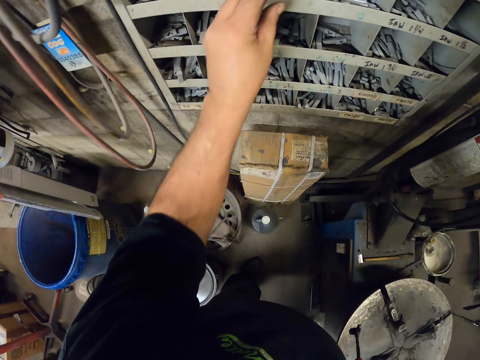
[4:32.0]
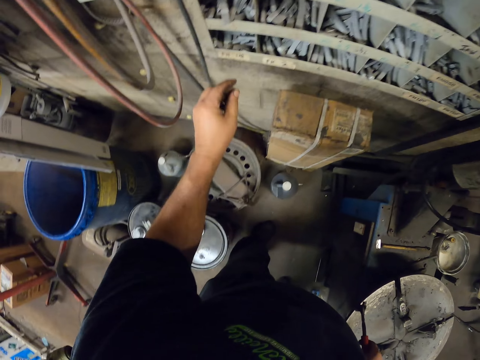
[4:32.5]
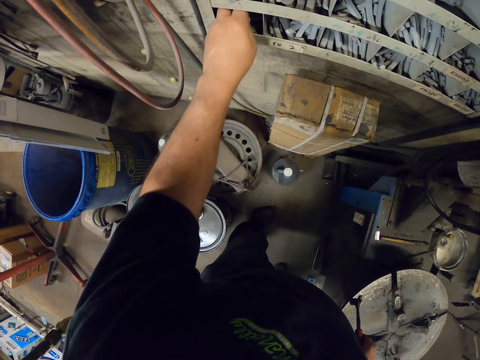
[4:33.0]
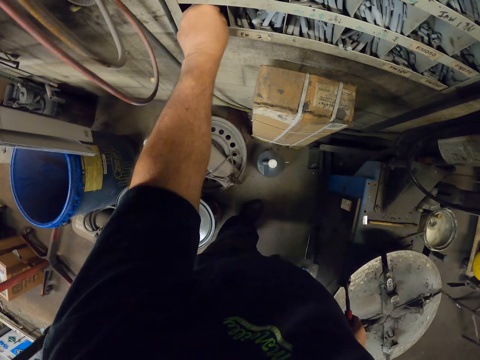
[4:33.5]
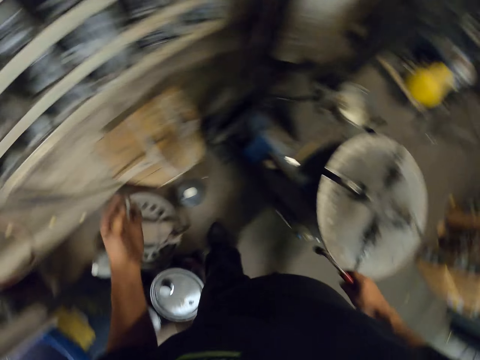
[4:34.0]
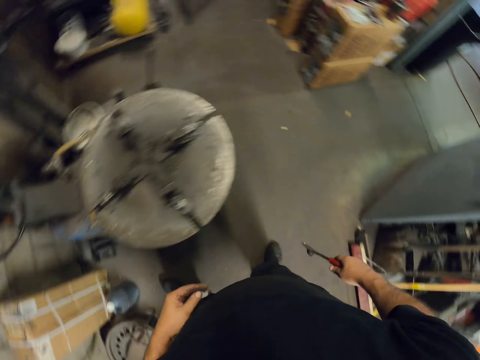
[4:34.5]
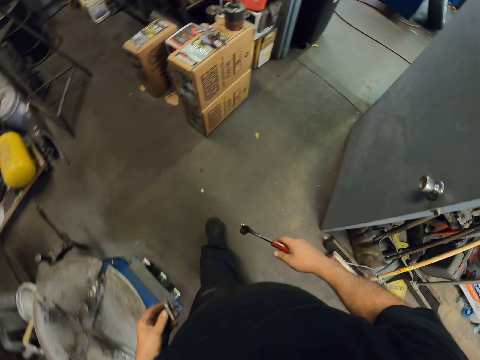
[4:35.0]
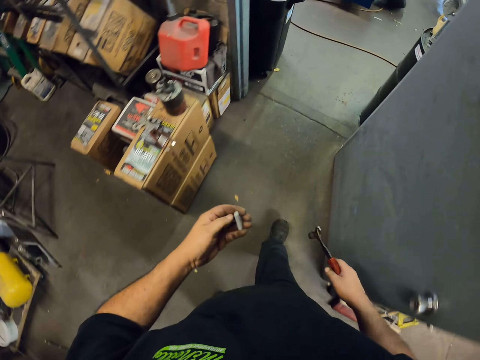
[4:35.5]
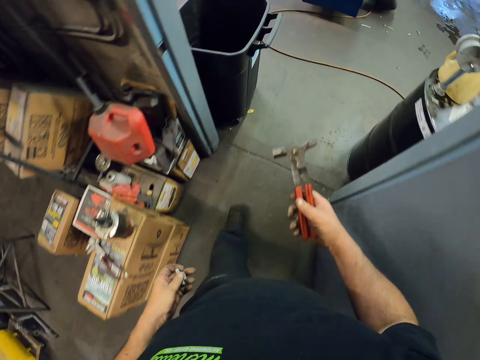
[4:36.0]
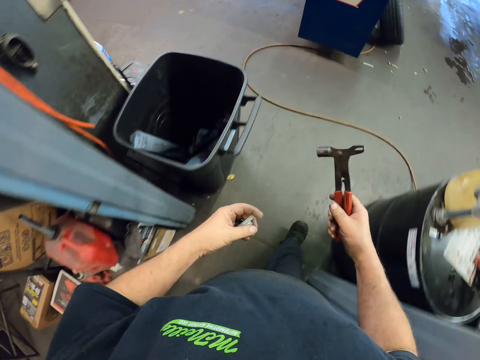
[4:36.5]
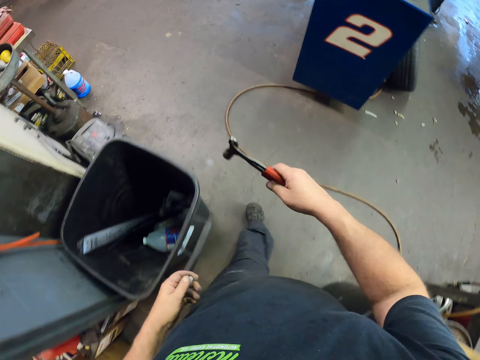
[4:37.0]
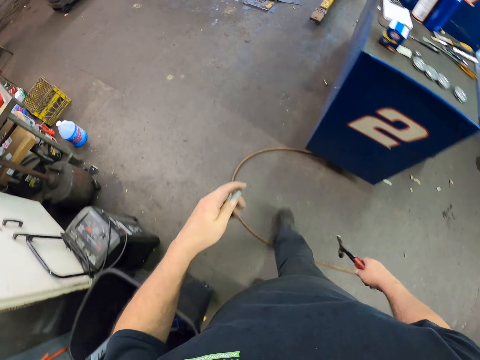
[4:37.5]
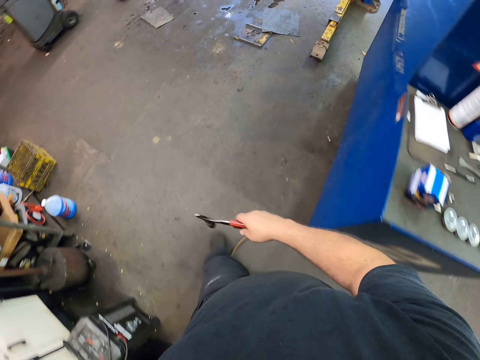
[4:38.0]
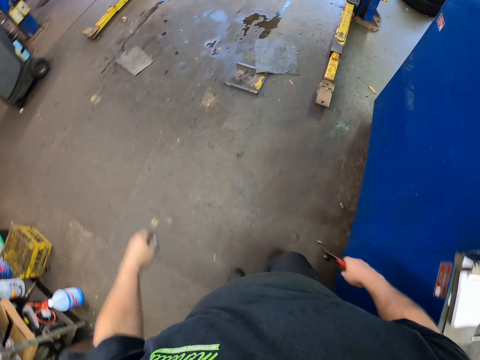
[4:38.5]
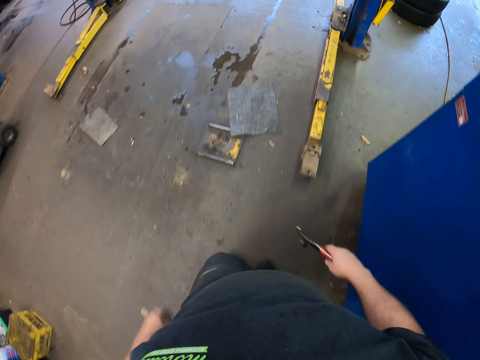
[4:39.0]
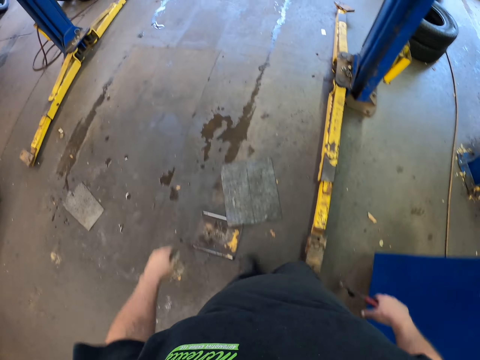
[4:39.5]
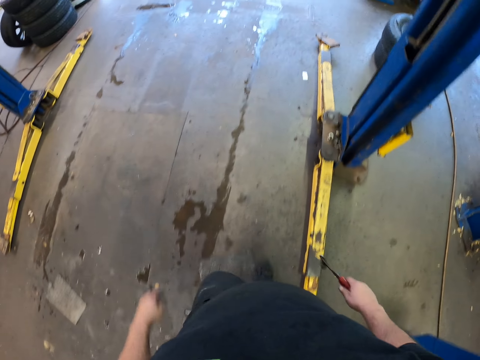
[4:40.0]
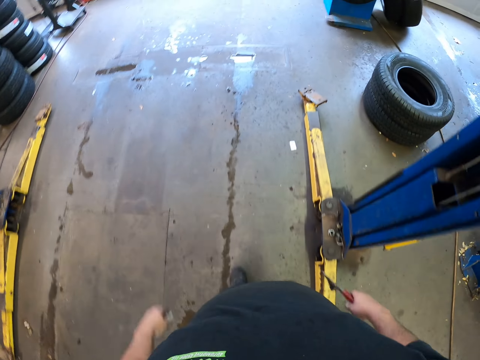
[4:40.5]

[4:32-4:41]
The camera wearer places the wheel pin on the shelf. They pick the wheel pin from the shelf. They walk around the garage.

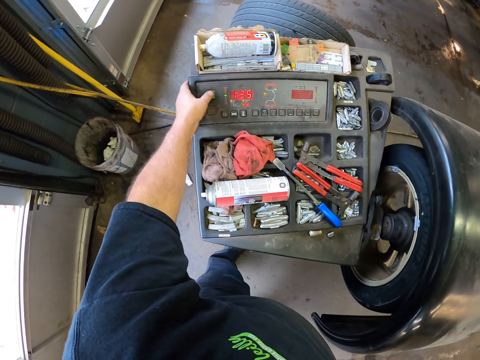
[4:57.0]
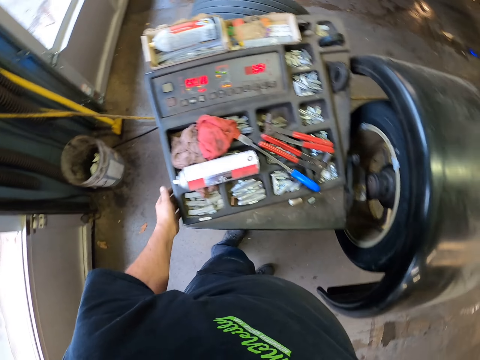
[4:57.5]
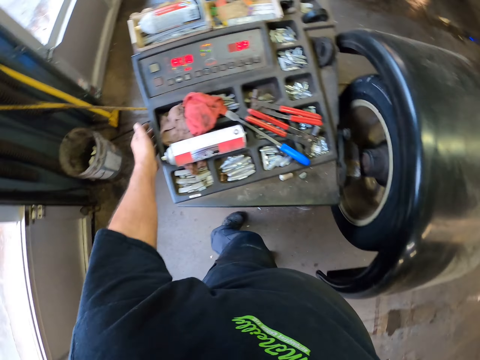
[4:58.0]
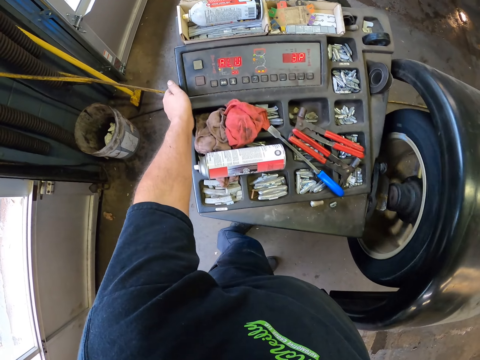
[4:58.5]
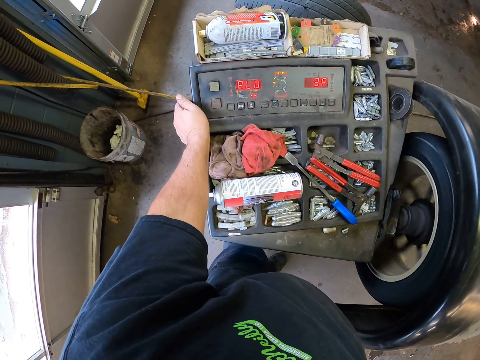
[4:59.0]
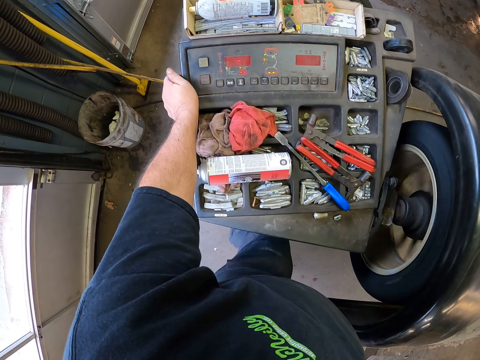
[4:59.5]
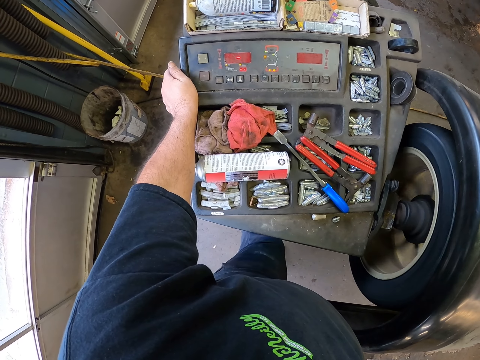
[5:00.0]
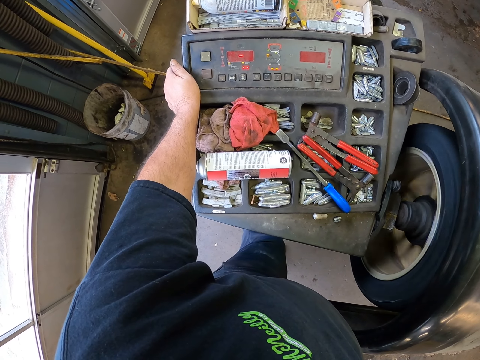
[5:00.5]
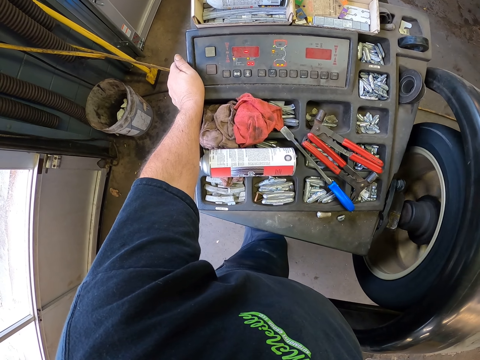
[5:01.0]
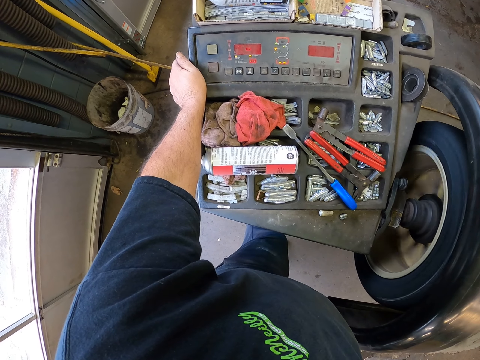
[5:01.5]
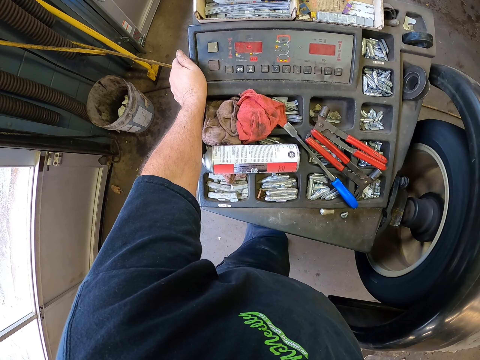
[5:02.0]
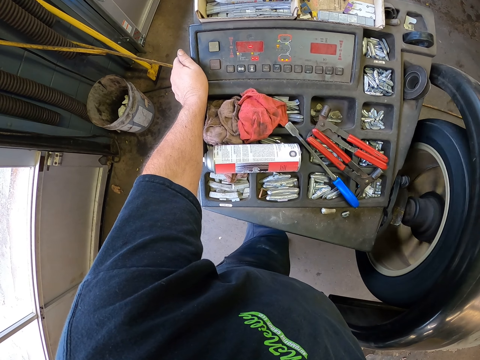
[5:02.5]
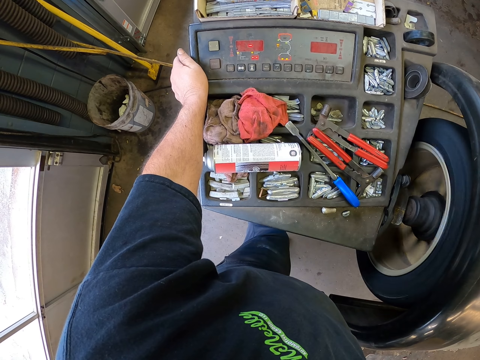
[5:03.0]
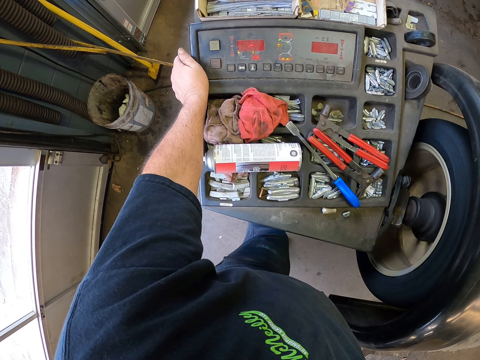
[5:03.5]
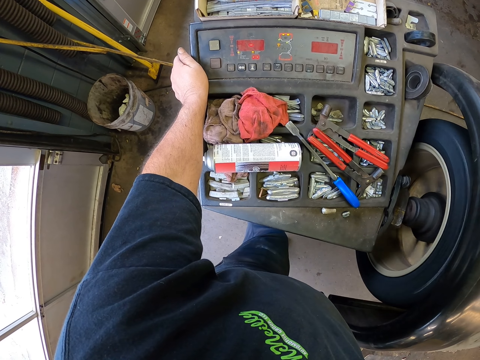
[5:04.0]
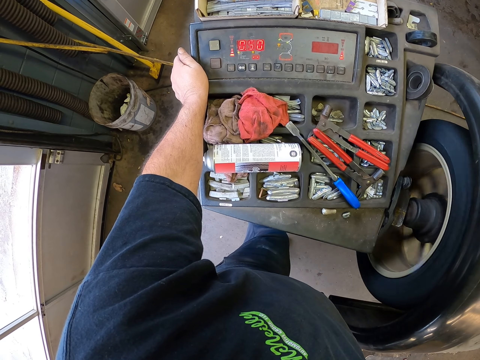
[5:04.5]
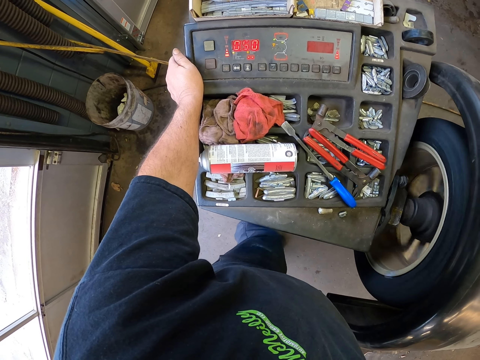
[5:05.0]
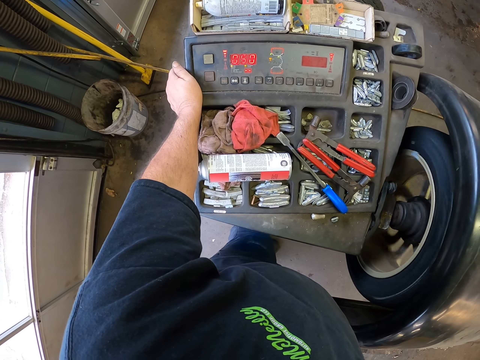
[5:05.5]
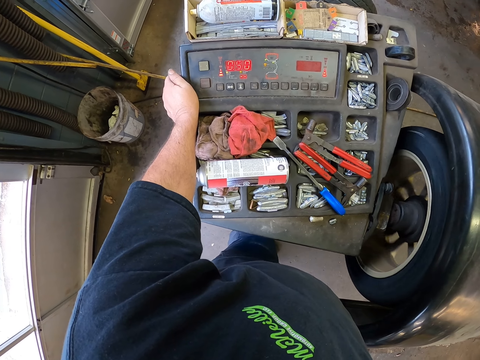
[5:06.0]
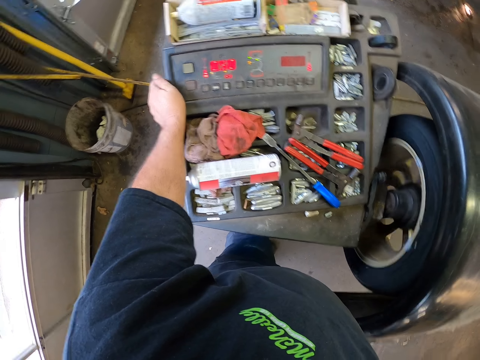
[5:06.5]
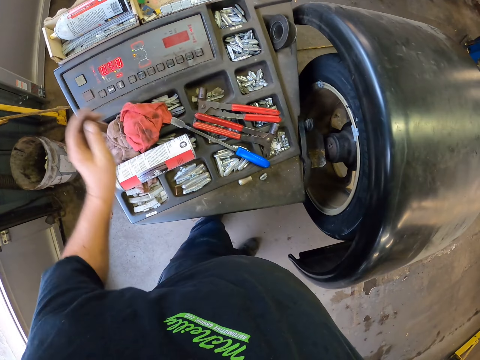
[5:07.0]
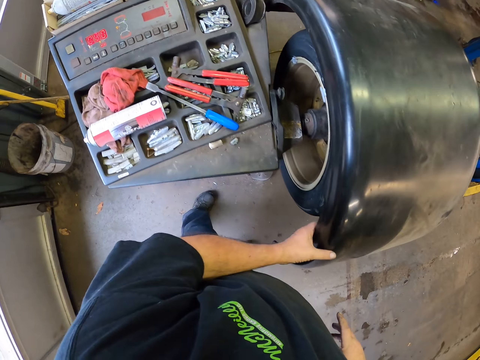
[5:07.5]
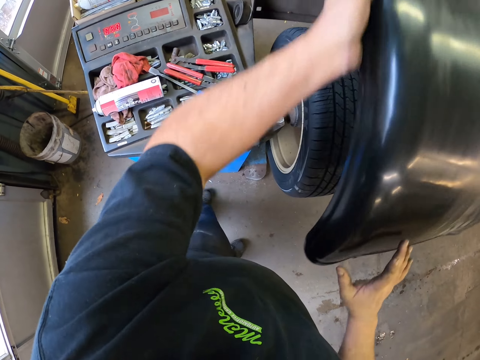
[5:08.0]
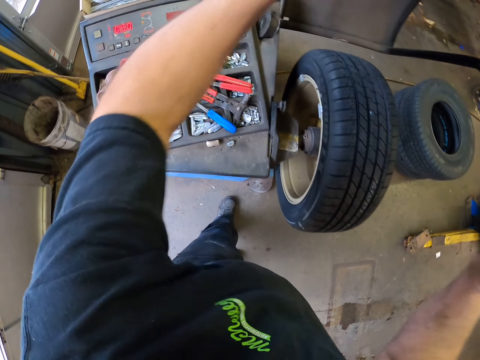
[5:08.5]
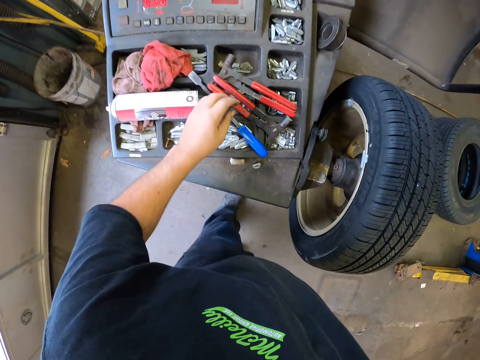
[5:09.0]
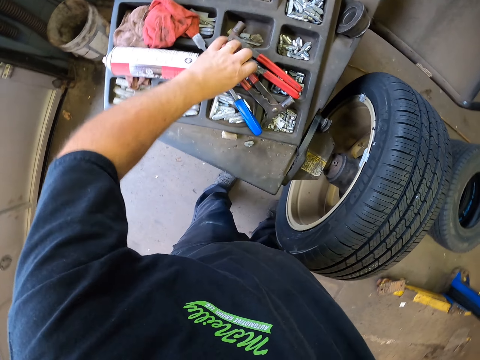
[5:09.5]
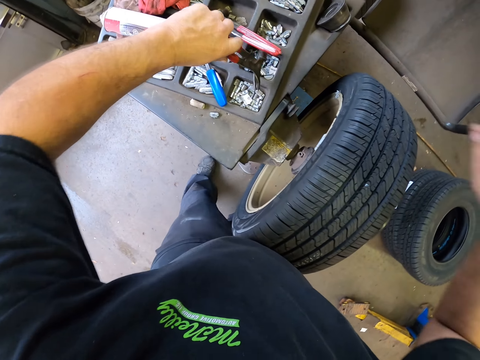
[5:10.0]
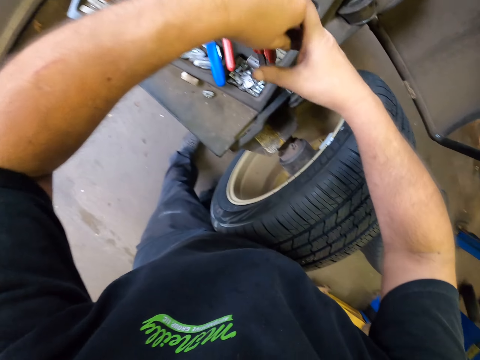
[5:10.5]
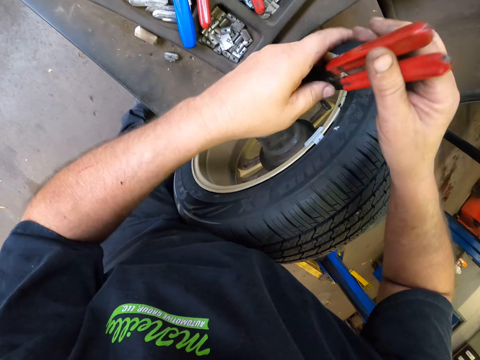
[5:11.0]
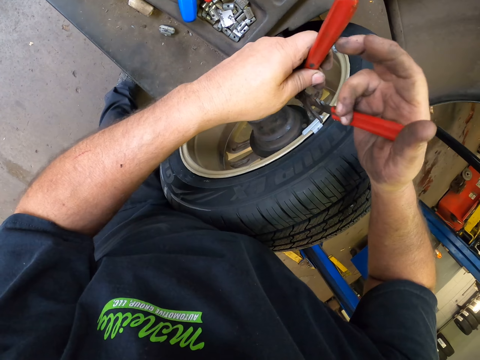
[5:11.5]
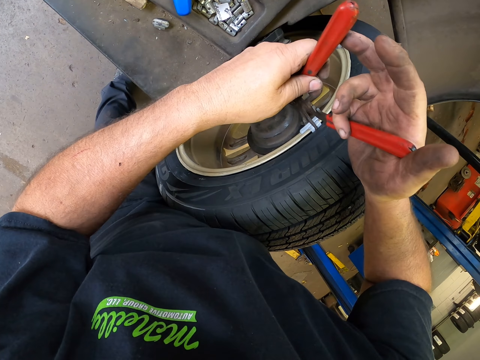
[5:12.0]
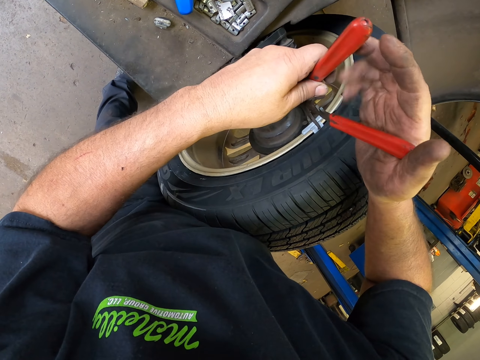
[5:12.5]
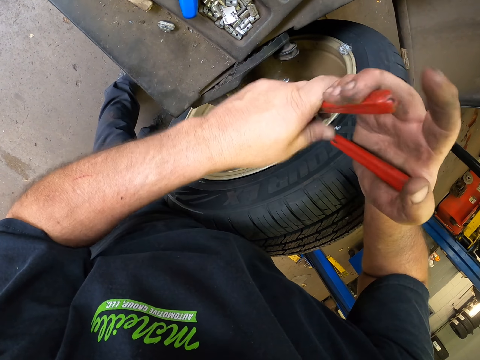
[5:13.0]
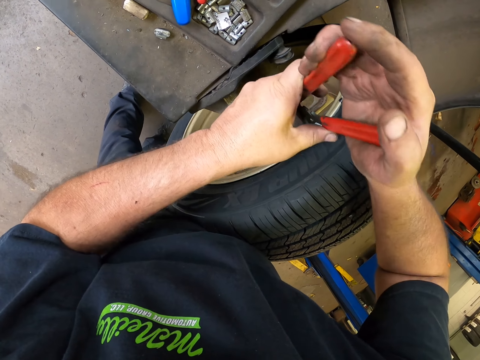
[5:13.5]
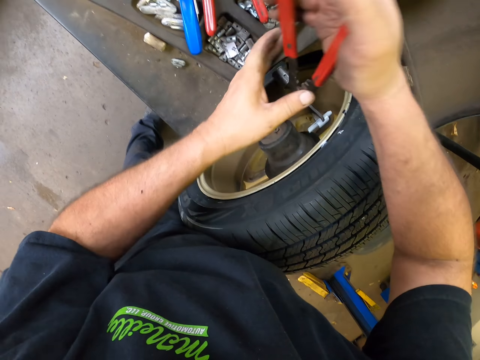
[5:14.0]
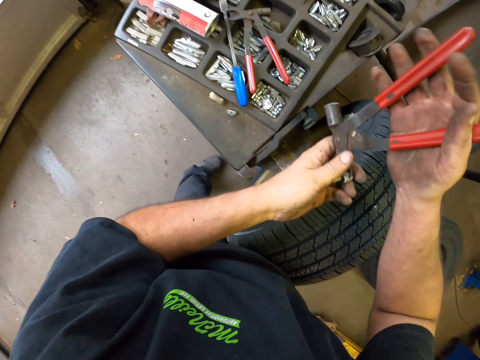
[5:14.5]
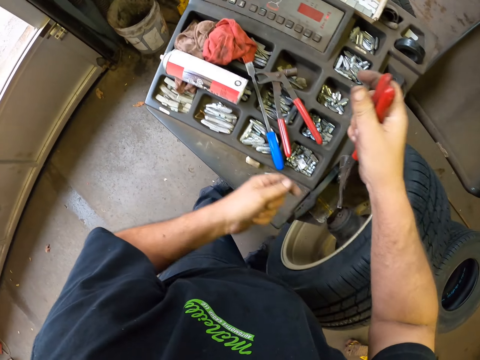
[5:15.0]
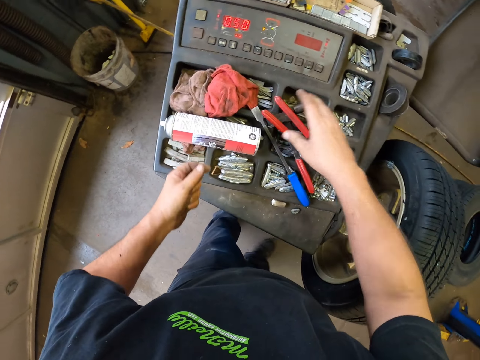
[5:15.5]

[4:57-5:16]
The camera wearer turns on the tire machine. They run the wheel. They place a hand on the machine. They lift the wheel cover with a hand. They hold the wheel with both hands. They hold something with pliers. They pick a hammer from the machine. They hold the hammer with both hands. They remove a stopper from the wheel. They remove the stopper from the pliers. They place the hammer on the machine.
